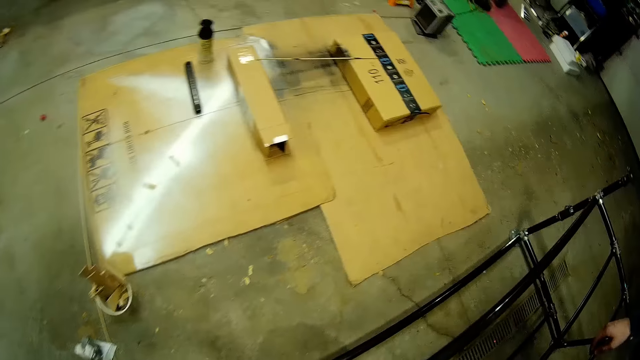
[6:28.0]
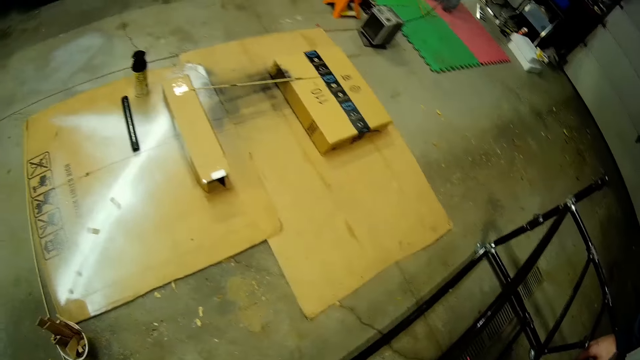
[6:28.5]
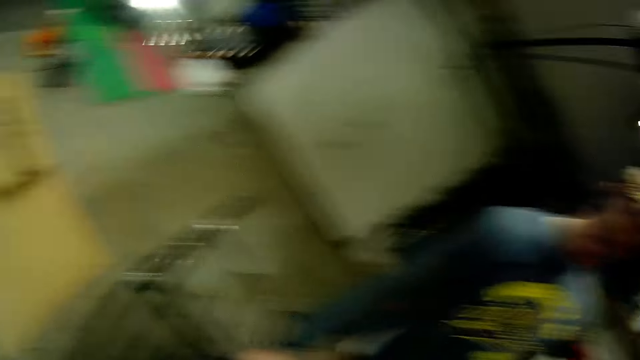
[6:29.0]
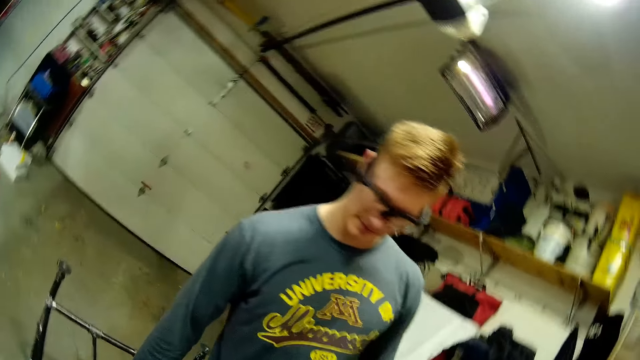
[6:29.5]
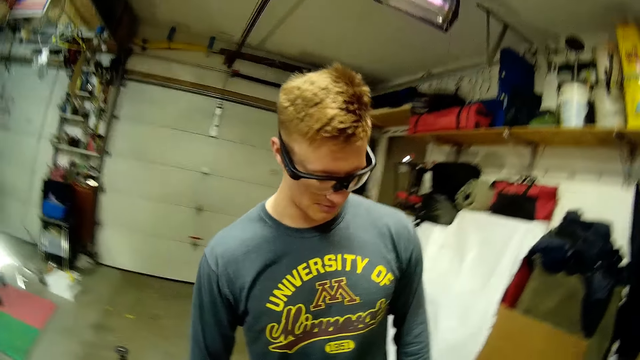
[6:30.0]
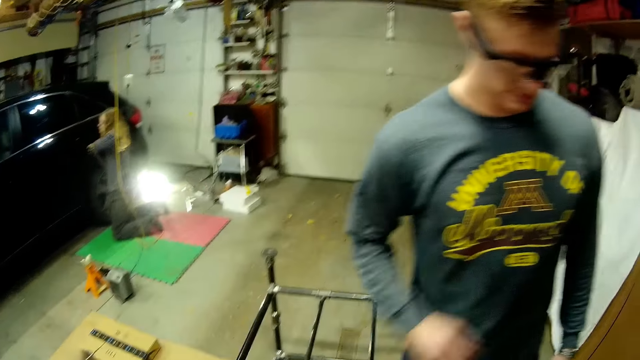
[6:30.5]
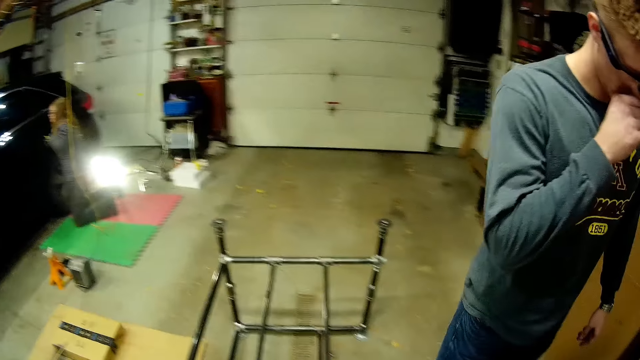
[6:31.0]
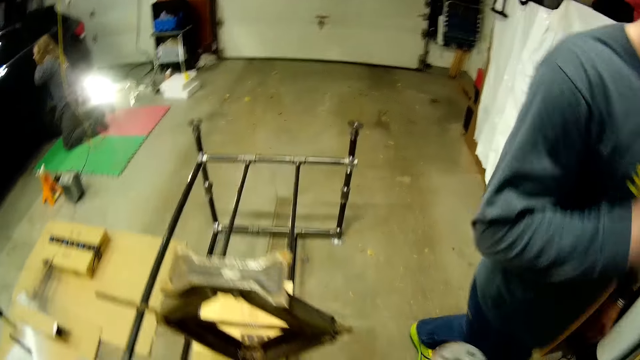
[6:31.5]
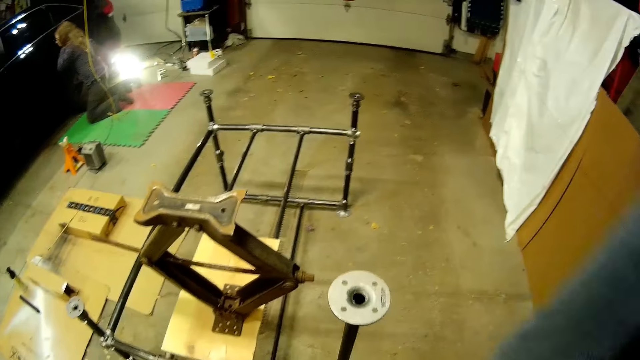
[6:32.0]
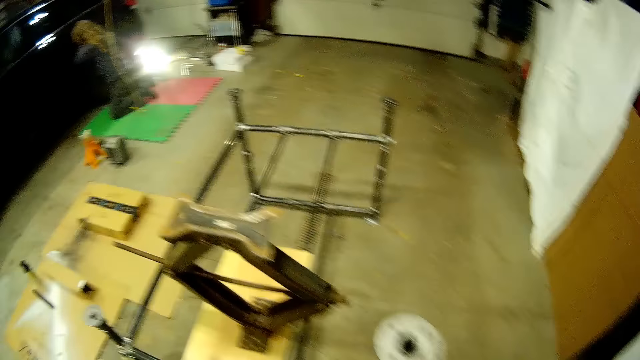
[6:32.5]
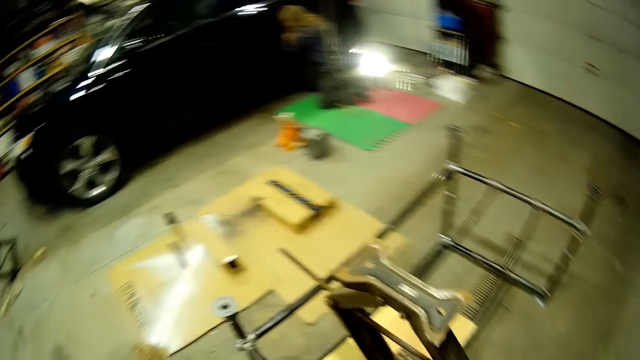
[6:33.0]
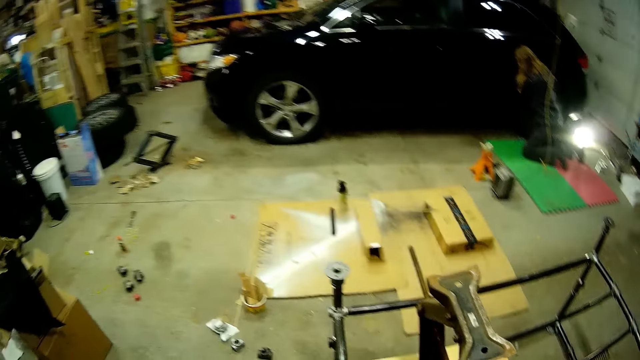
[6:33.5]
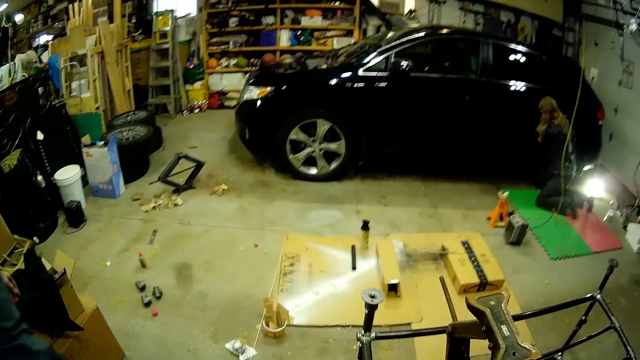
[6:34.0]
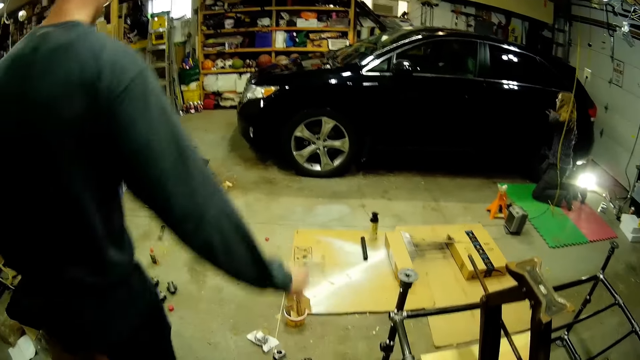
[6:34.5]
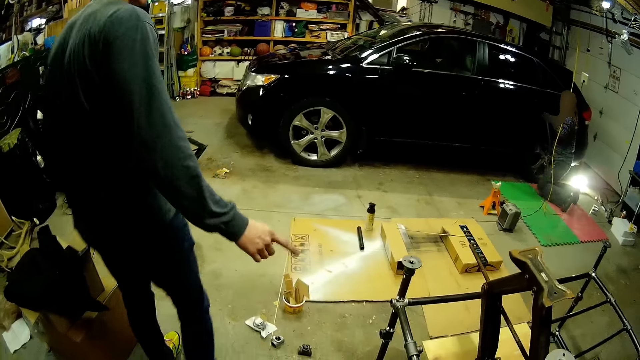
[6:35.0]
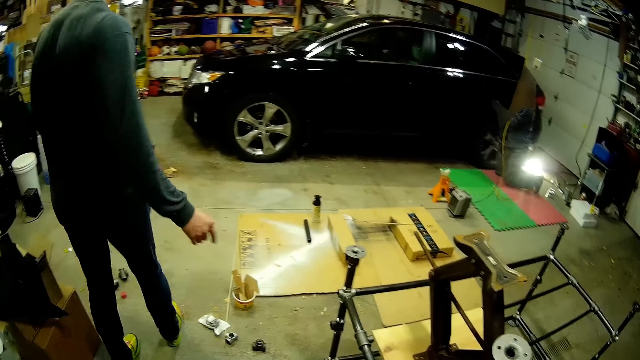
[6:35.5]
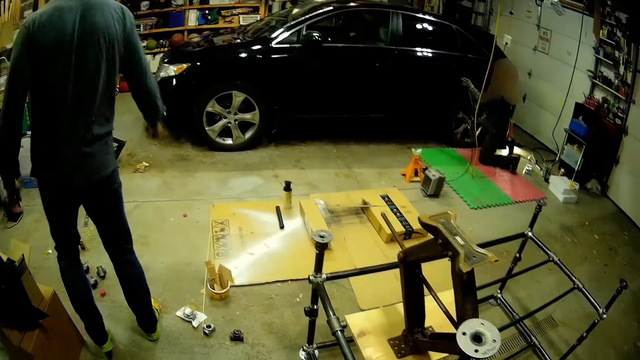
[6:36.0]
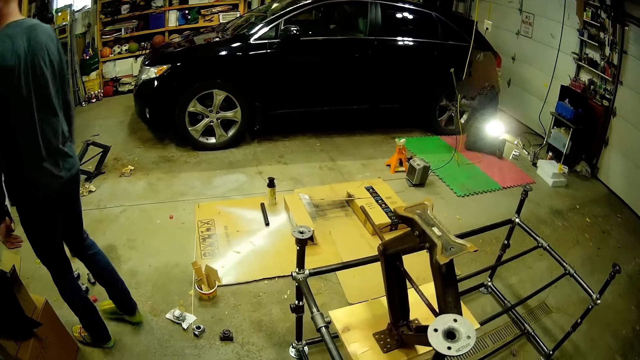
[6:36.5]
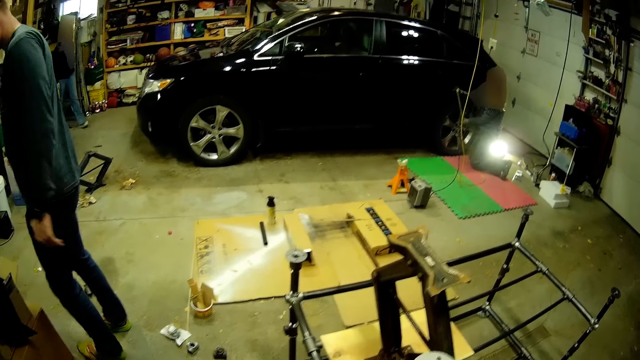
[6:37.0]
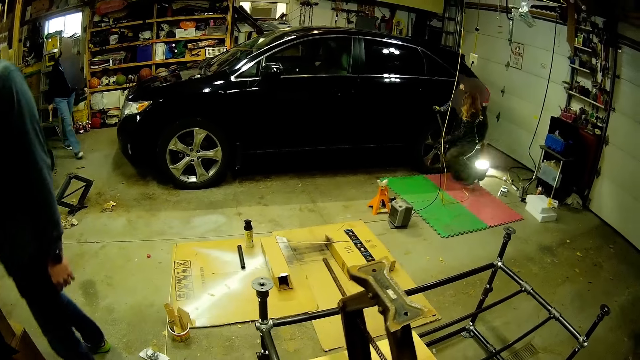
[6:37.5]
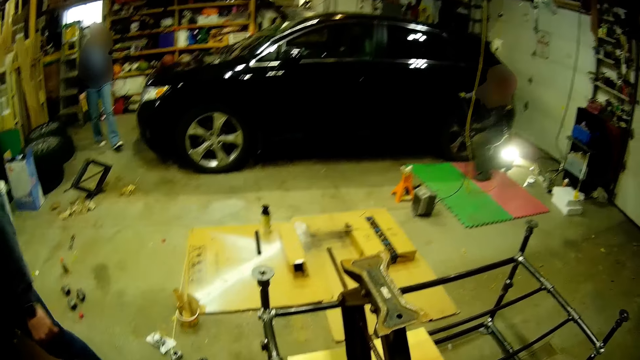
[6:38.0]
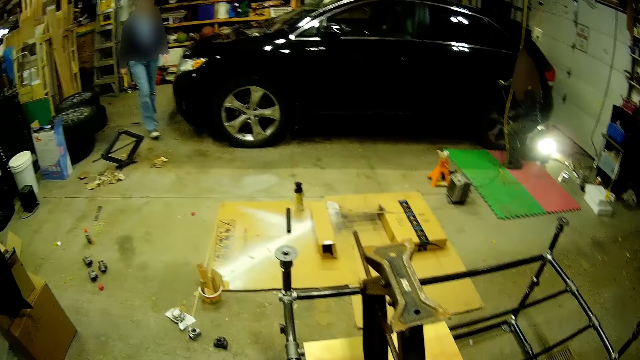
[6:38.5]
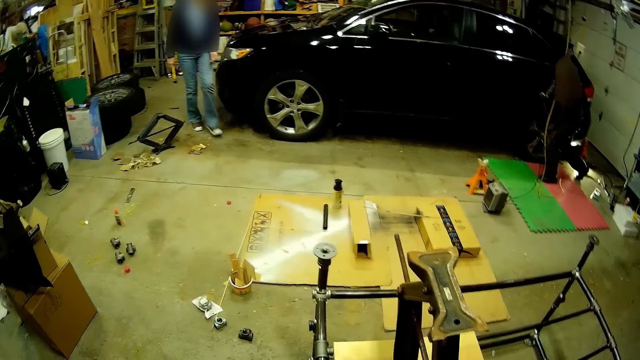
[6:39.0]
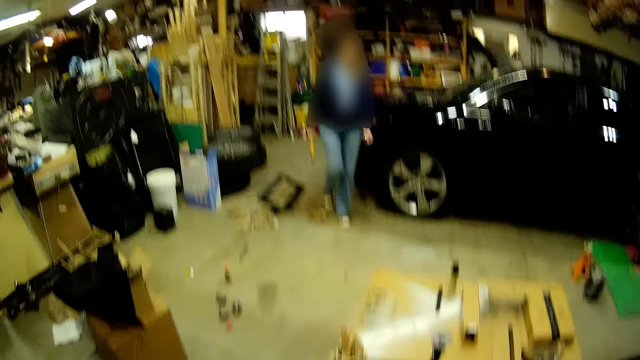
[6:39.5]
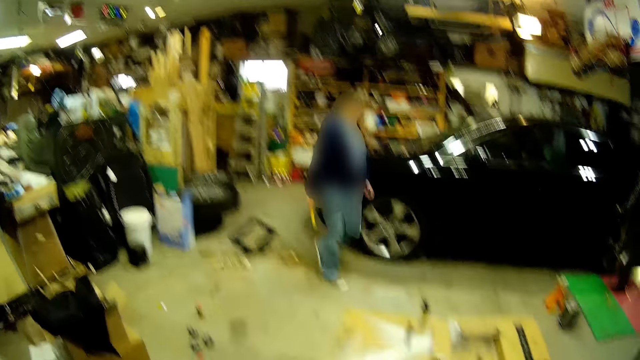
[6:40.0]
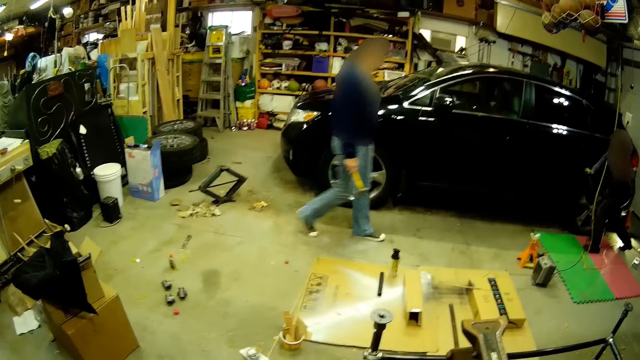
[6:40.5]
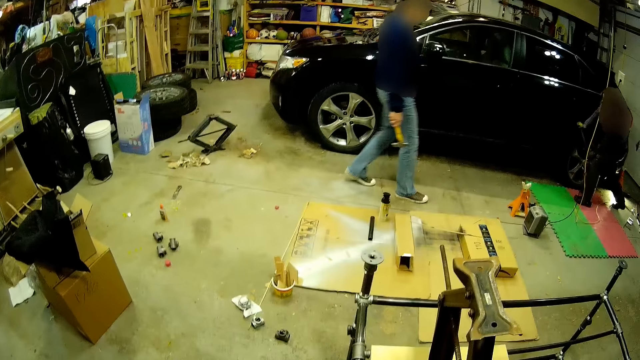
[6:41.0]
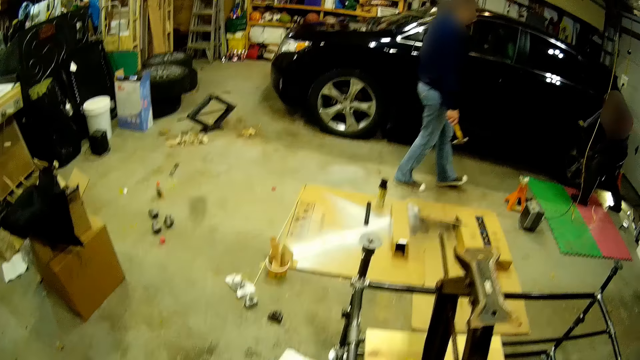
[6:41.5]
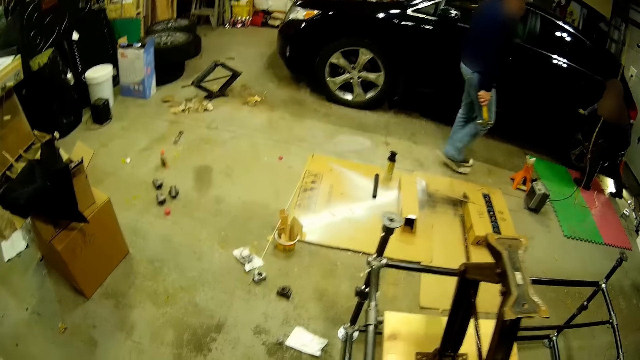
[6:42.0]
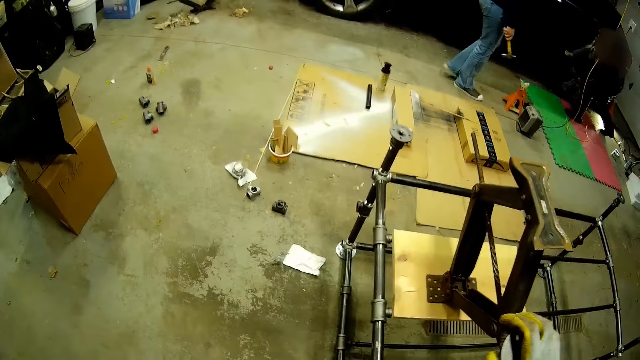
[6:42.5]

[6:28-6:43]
The camera wearer converses with a man. The man responds to the camera wearer. Another person secures the bolt on the wheel. The man walks away. The camera wearer looks around. The man converses with the camera wearer. A third person moves around the workshop. The man moves around. The third person carries a hammer. A woman walks past the camera wearer.

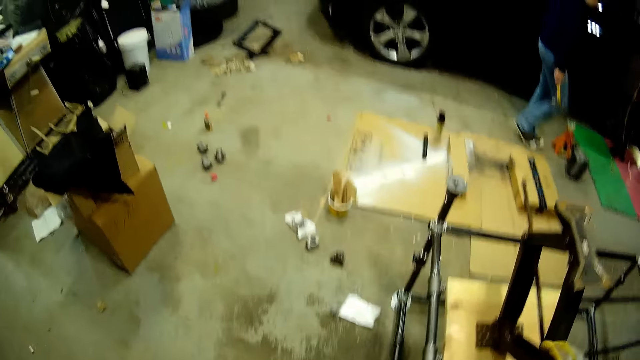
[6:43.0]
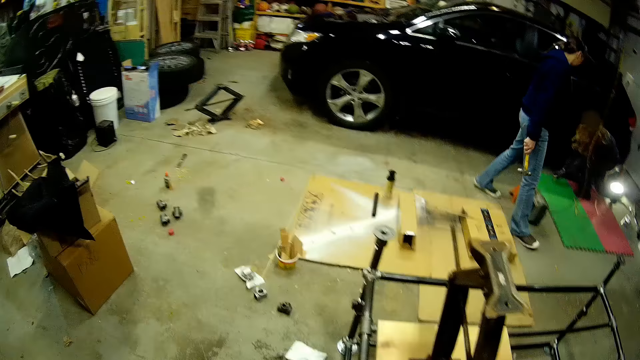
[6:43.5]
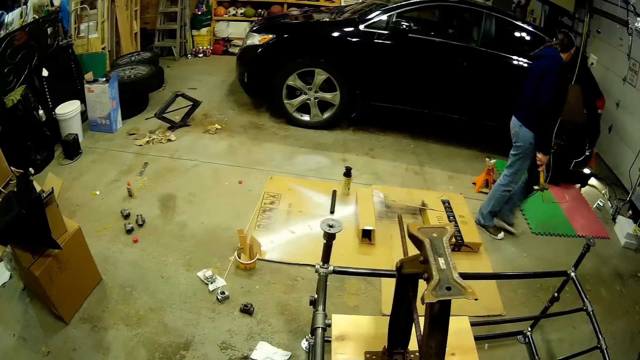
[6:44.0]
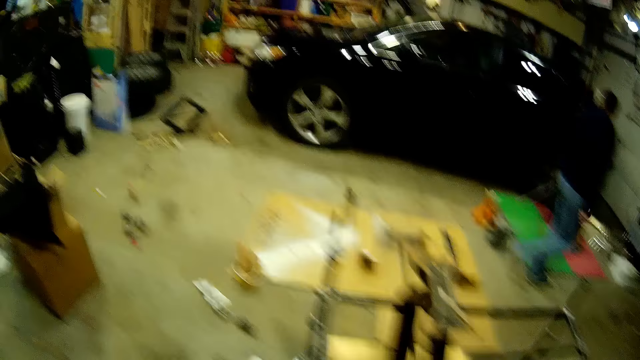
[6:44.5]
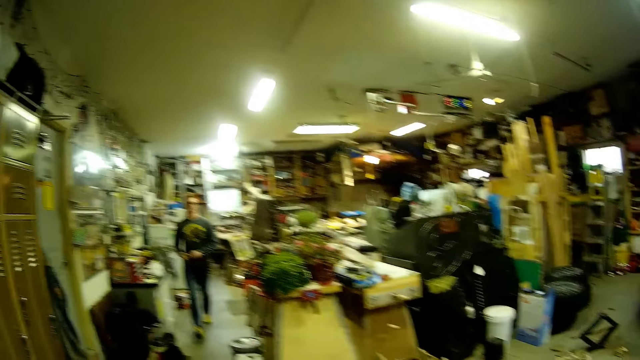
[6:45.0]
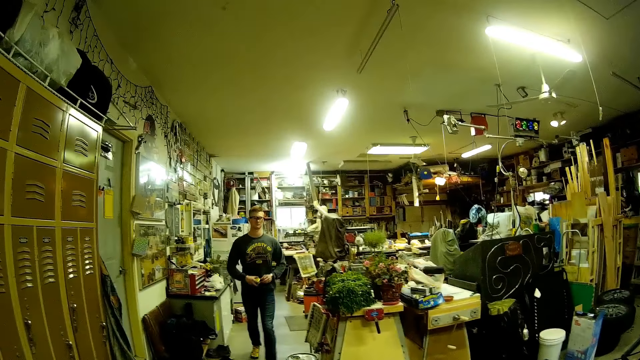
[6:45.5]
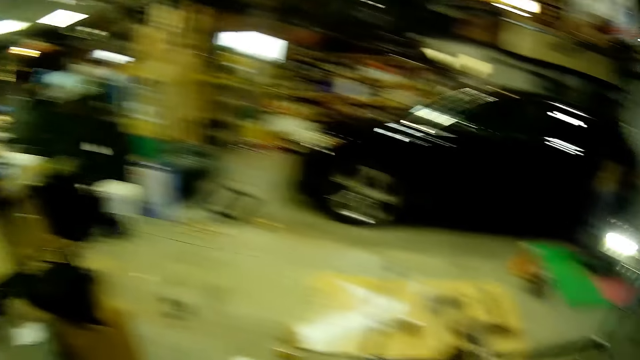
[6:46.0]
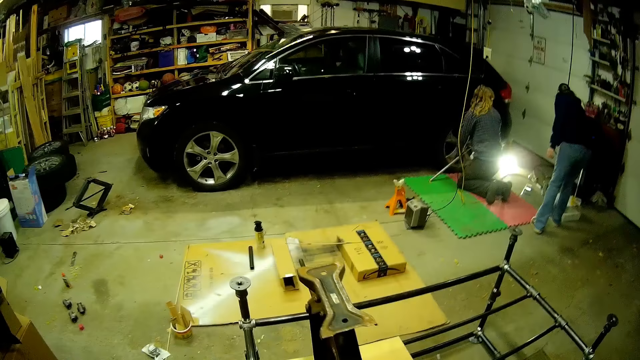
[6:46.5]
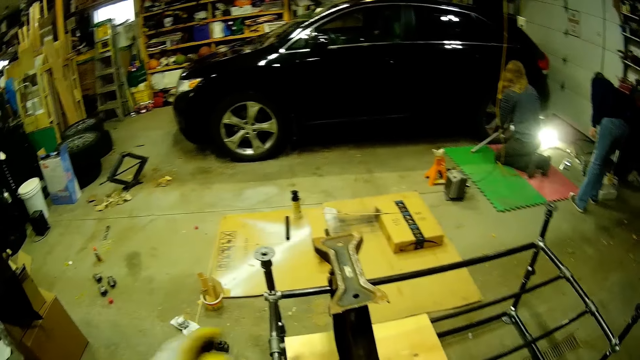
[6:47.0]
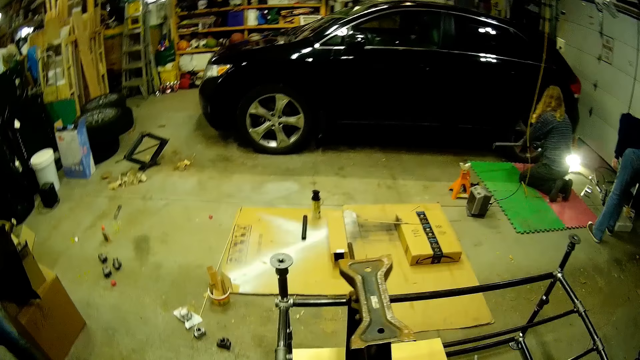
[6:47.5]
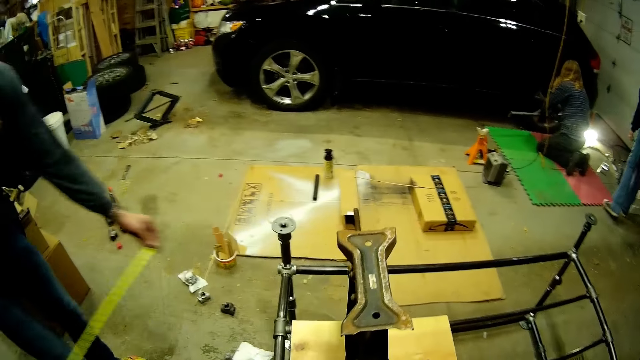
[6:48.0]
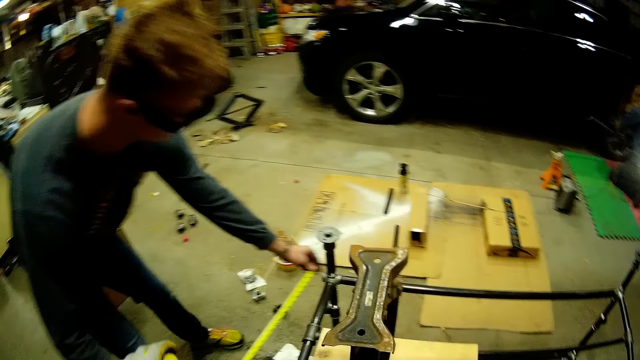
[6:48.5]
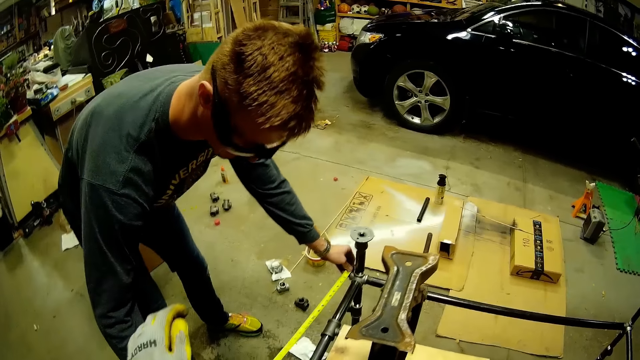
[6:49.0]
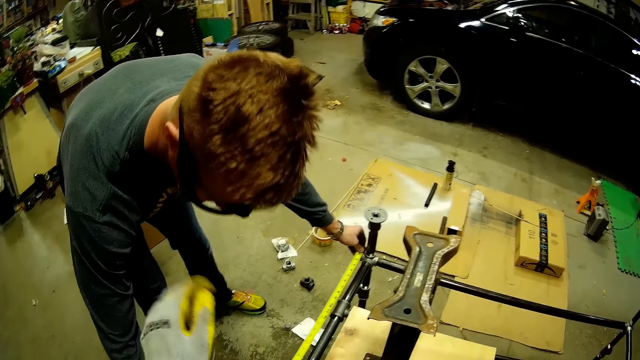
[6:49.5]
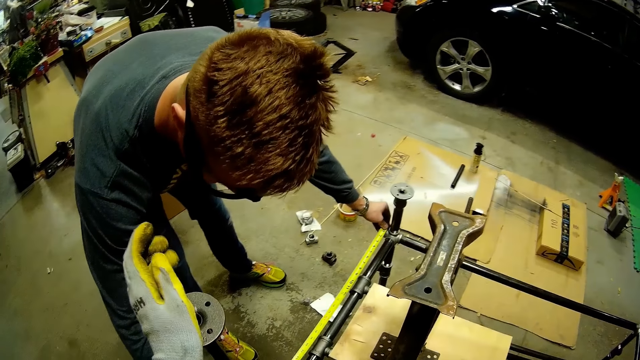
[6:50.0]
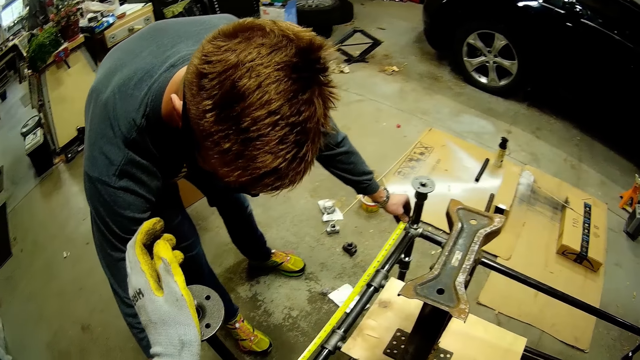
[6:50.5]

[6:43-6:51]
A man moves around the workshop. The camera wearer looks around. Another person fastens the wheel. The man measures the metal stand with a tape rule with both hands.
